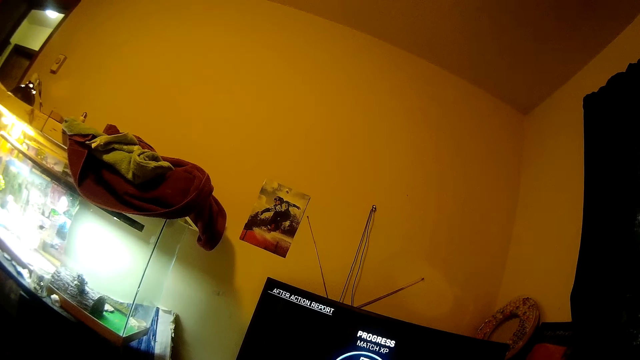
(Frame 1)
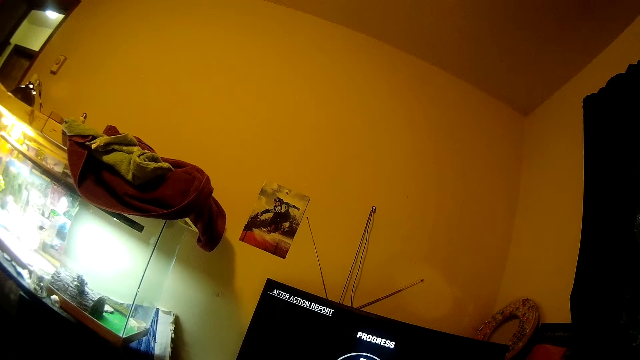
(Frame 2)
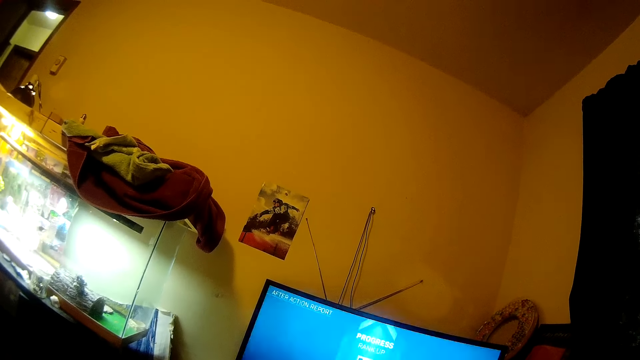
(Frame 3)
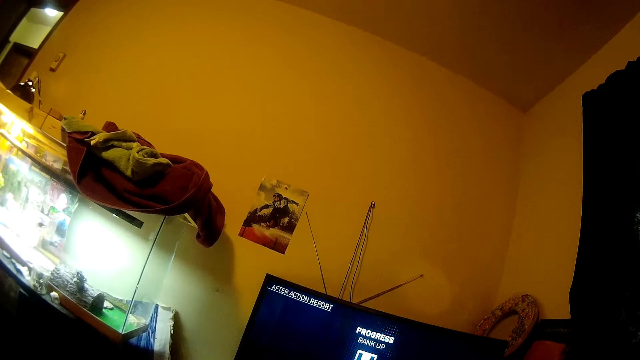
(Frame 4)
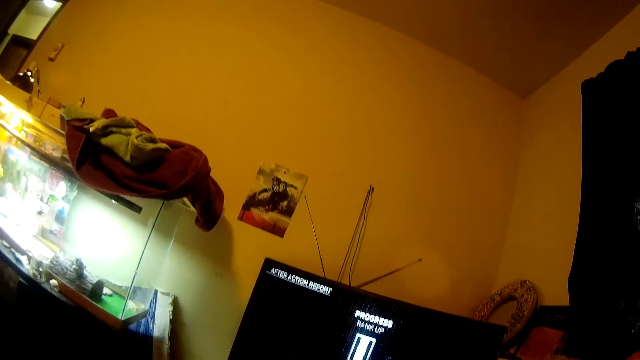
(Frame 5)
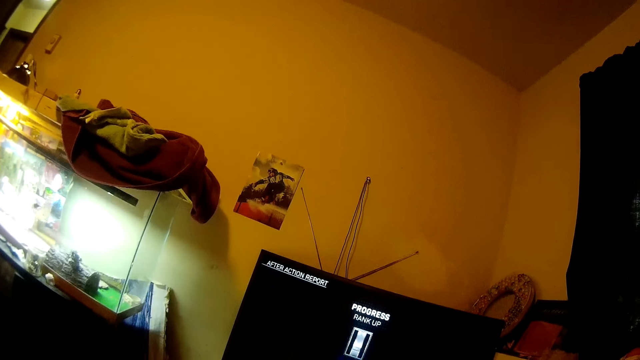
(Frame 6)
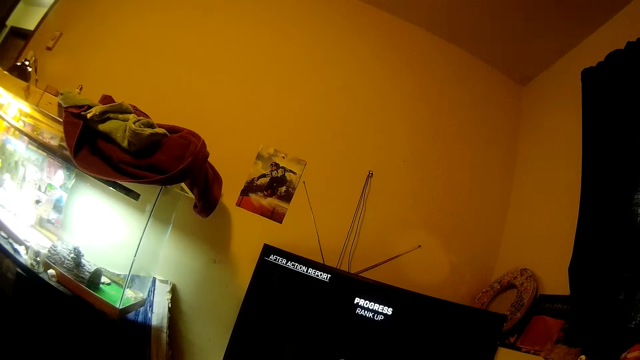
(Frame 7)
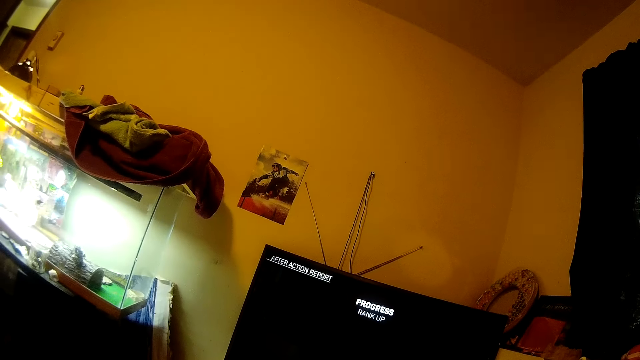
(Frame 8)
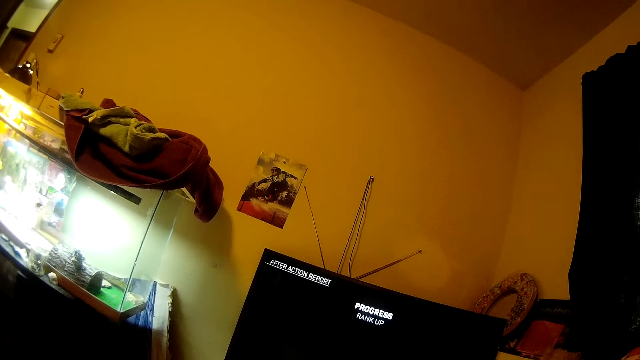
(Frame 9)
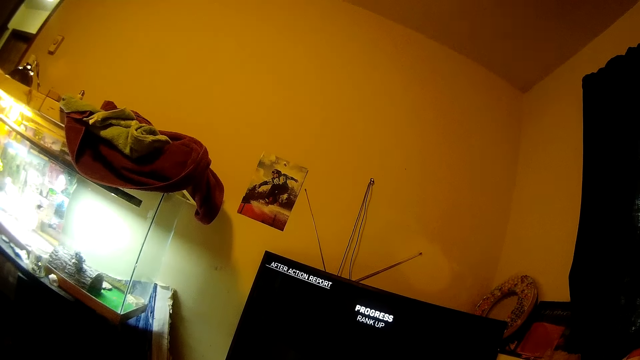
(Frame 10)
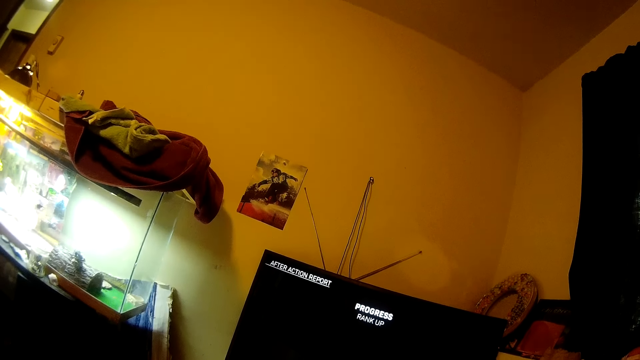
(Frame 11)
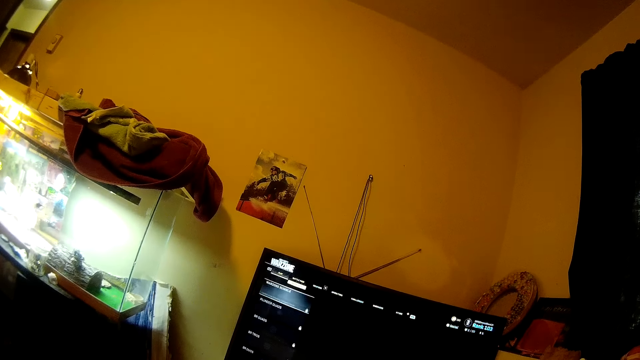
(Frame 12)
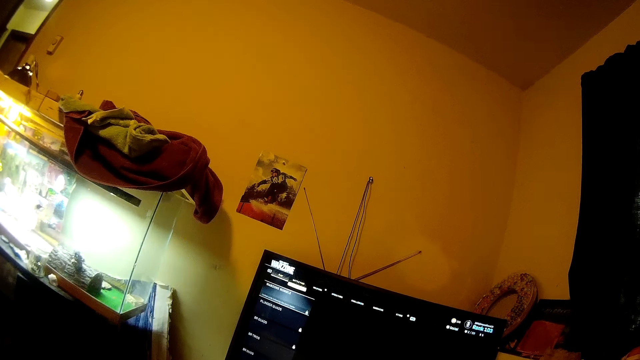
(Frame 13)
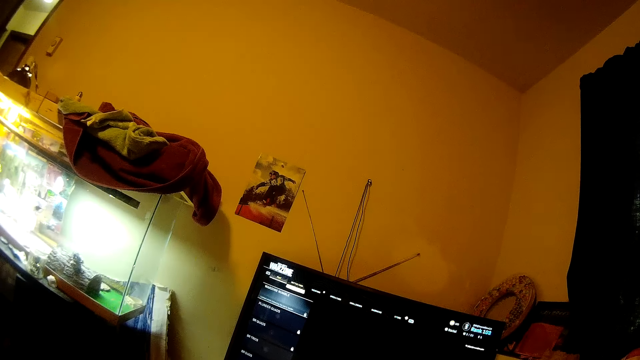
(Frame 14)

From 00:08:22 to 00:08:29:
The camera wearer watches the TV.

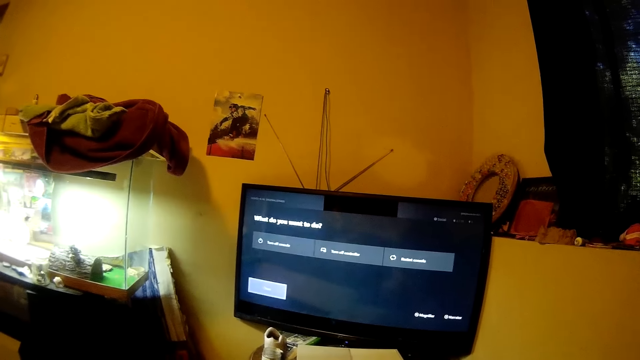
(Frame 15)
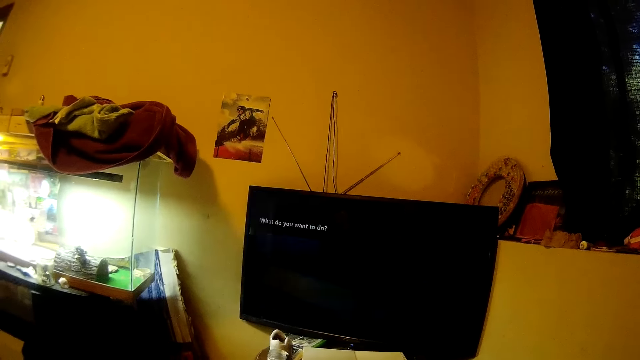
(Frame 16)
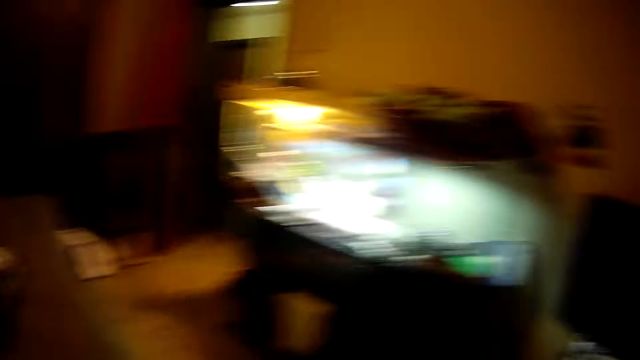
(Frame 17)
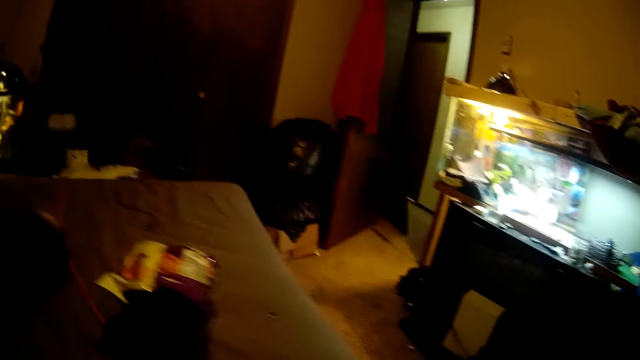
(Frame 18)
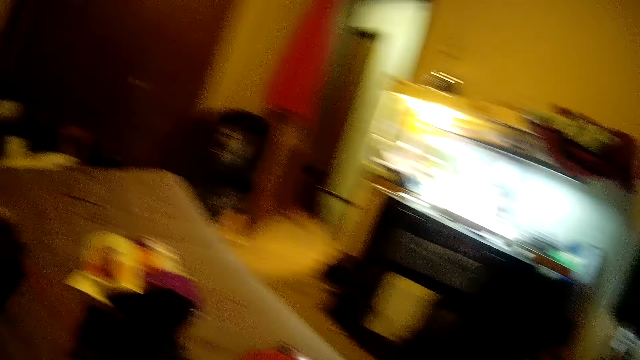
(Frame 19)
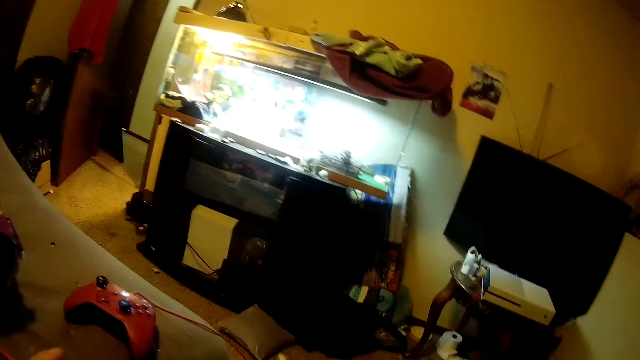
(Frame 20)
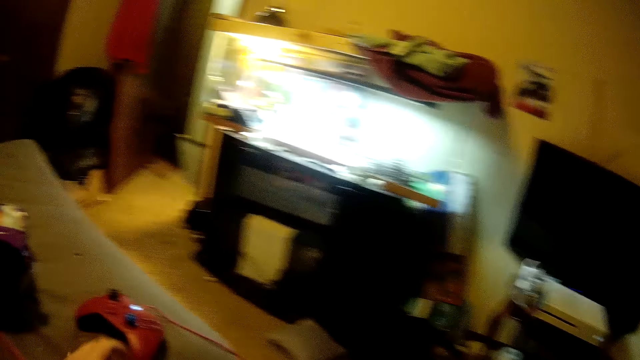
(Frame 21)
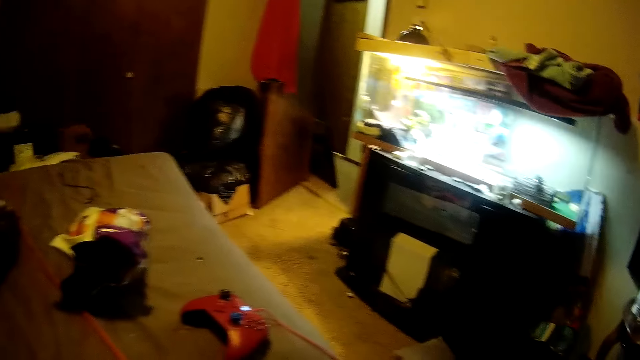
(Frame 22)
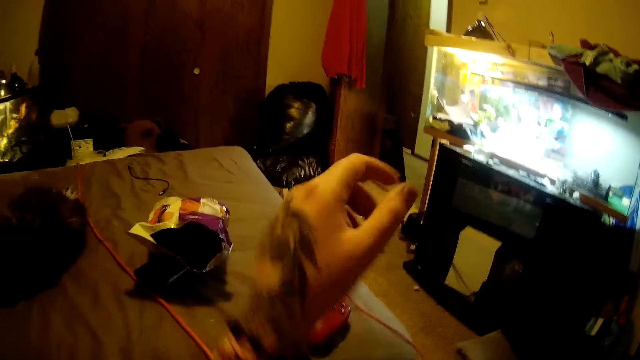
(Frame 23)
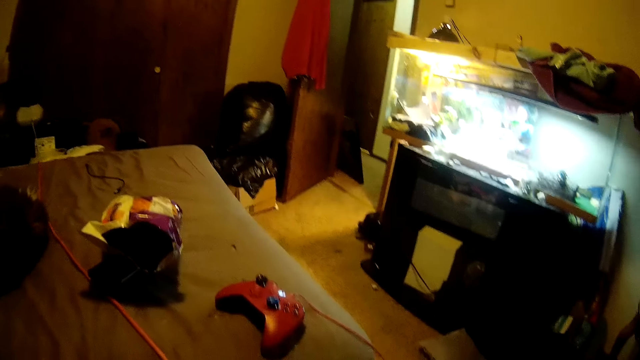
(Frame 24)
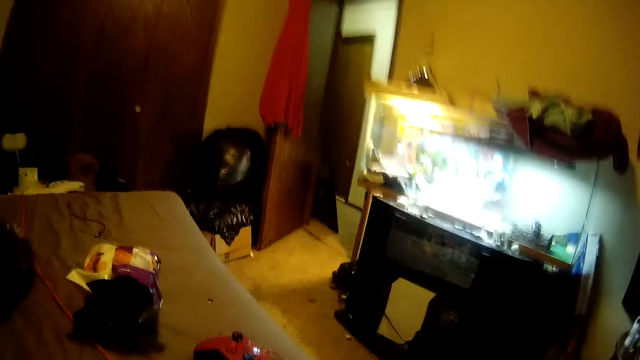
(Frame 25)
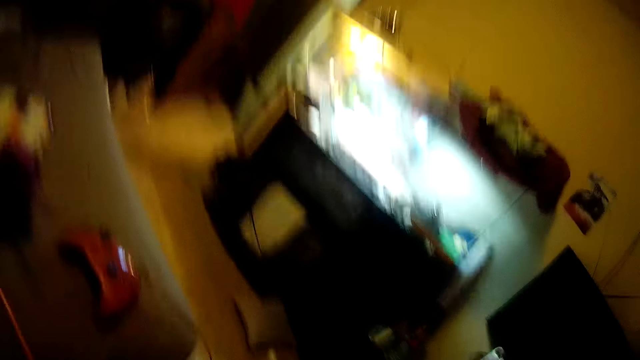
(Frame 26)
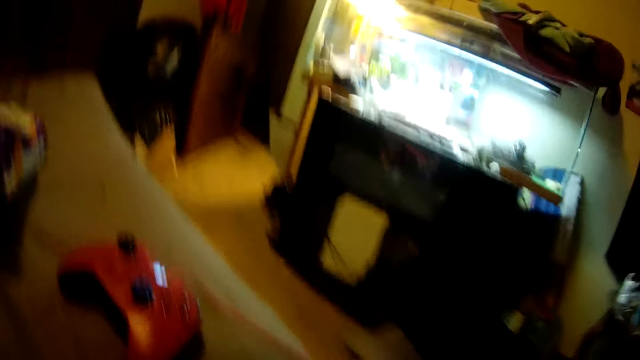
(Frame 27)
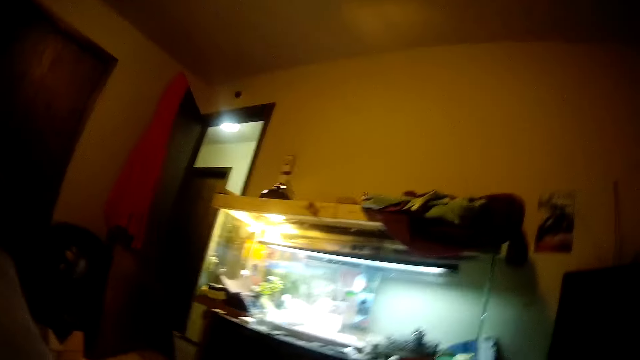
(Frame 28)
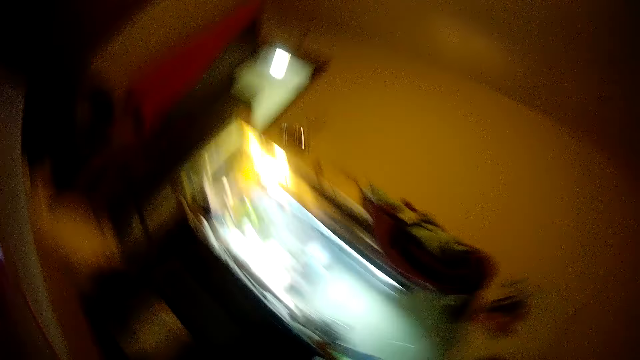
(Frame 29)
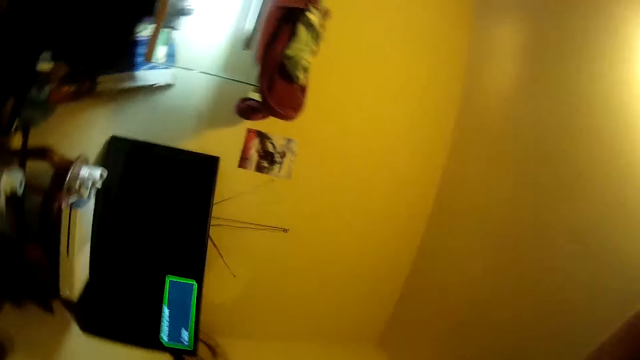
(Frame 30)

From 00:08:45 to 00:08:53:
The camera wearer looks around the room. They lift the hand. They look around the room.
